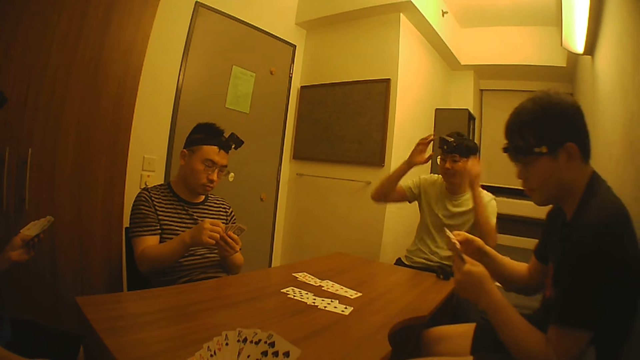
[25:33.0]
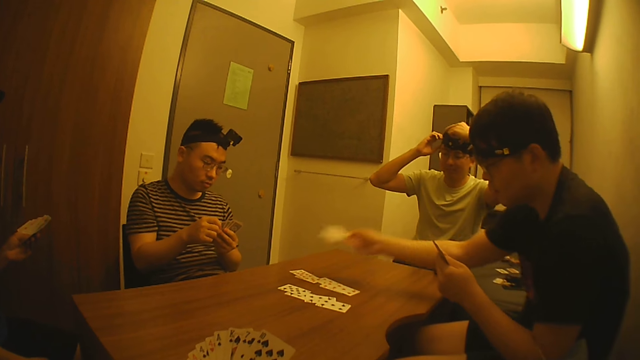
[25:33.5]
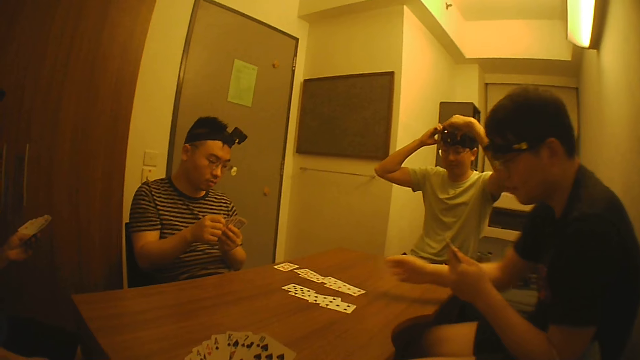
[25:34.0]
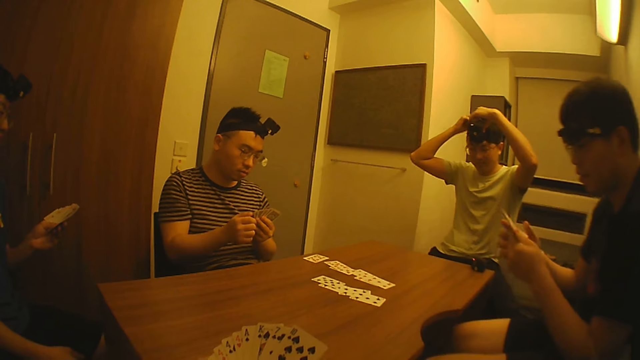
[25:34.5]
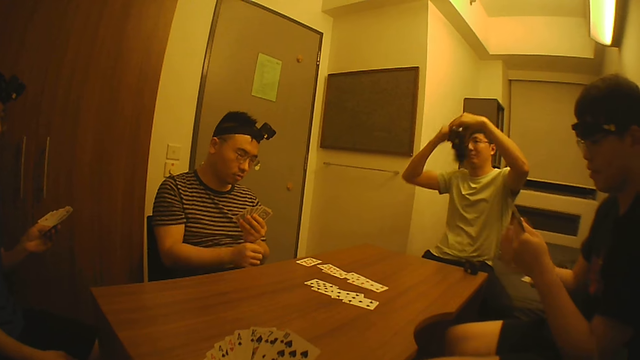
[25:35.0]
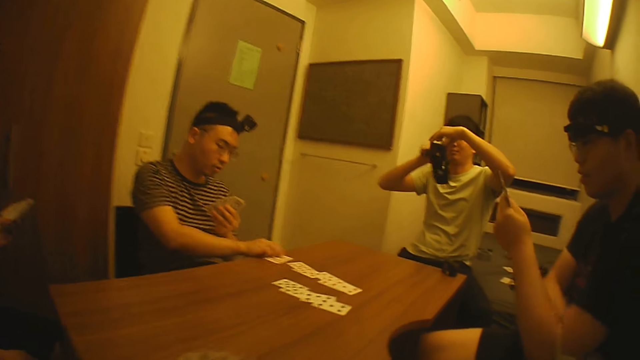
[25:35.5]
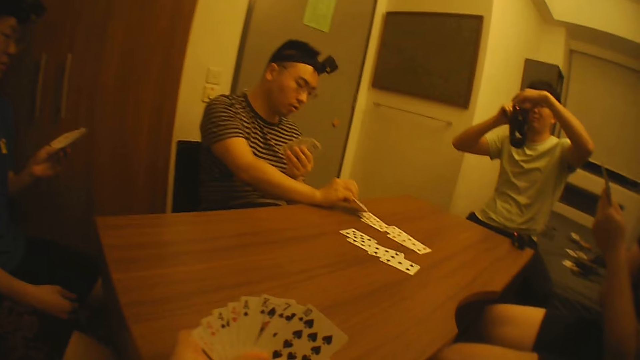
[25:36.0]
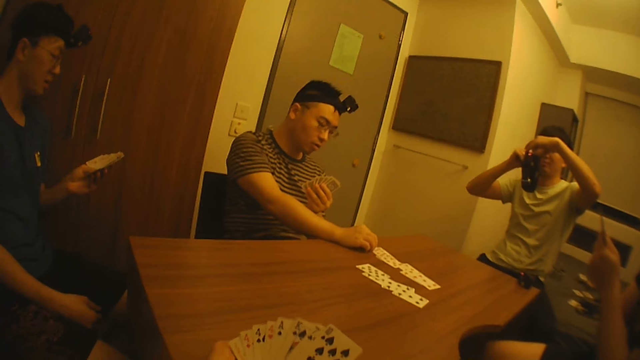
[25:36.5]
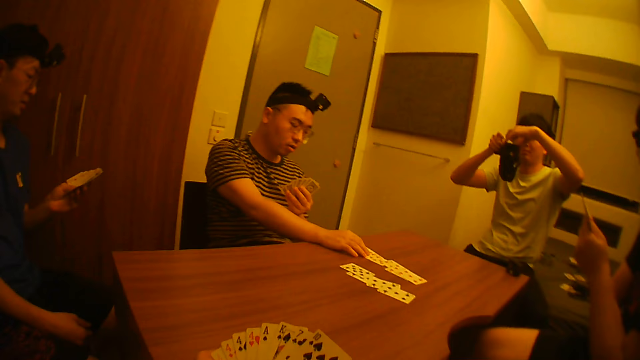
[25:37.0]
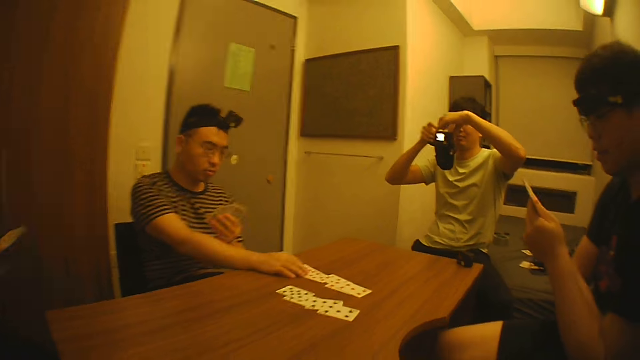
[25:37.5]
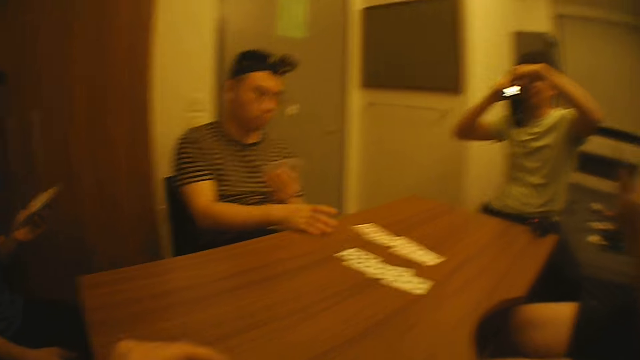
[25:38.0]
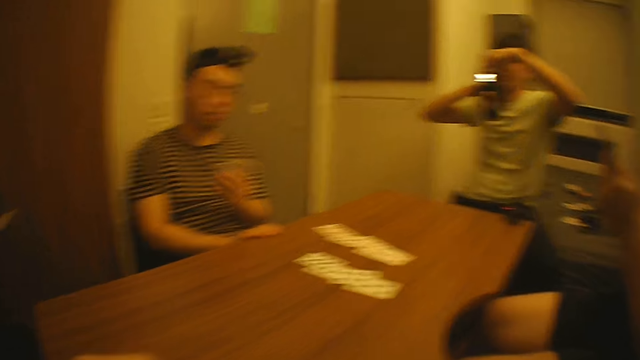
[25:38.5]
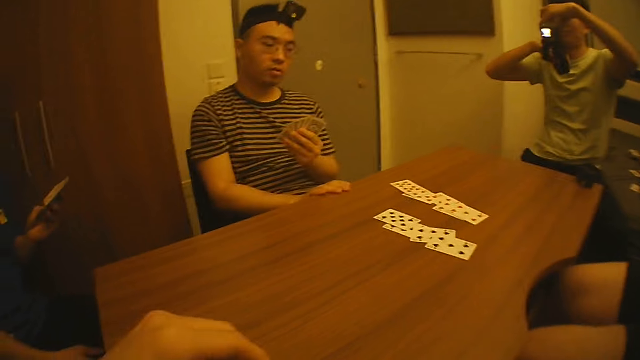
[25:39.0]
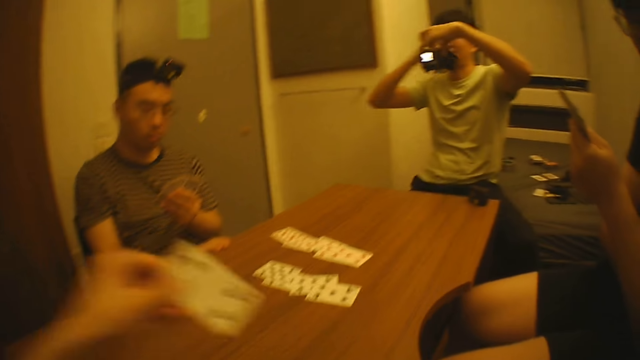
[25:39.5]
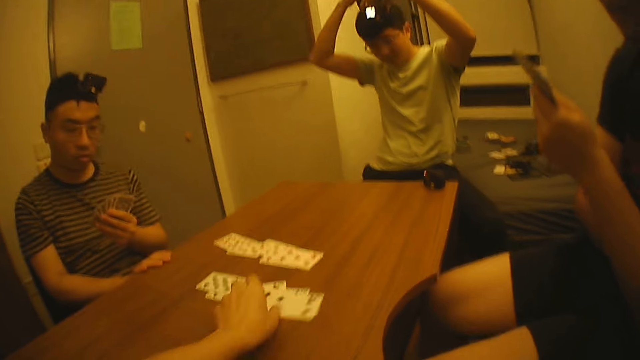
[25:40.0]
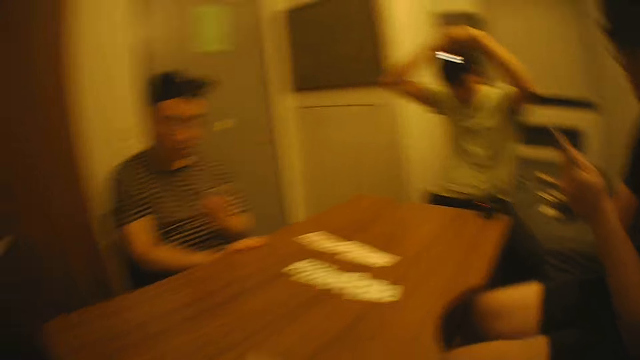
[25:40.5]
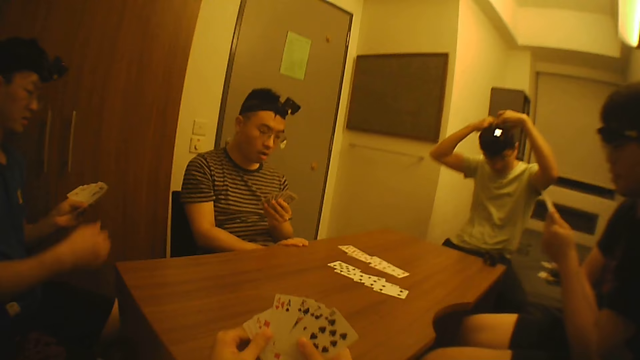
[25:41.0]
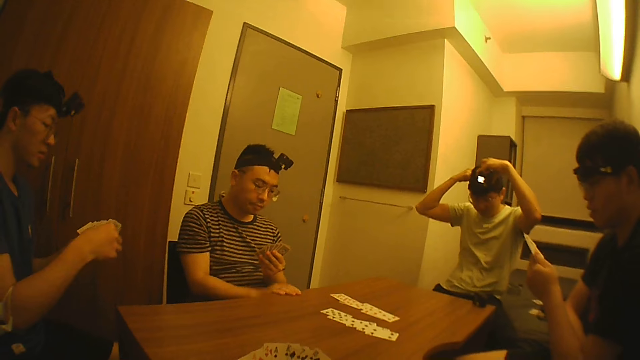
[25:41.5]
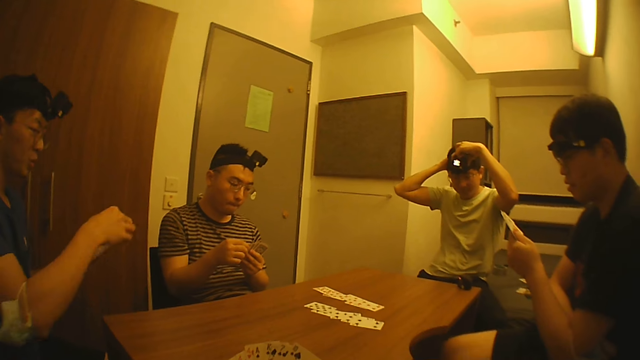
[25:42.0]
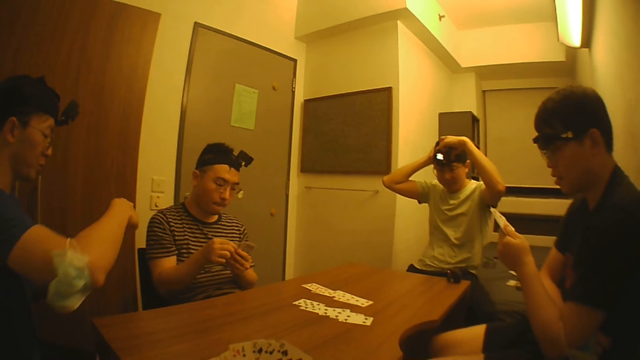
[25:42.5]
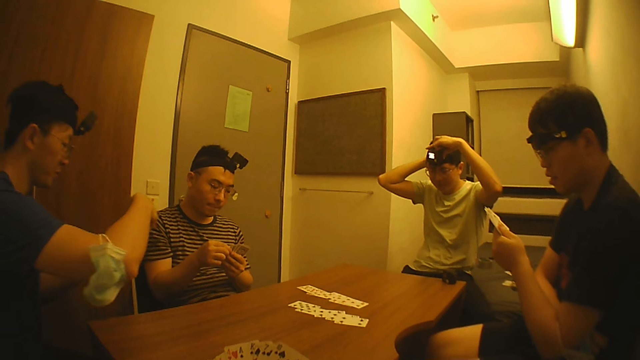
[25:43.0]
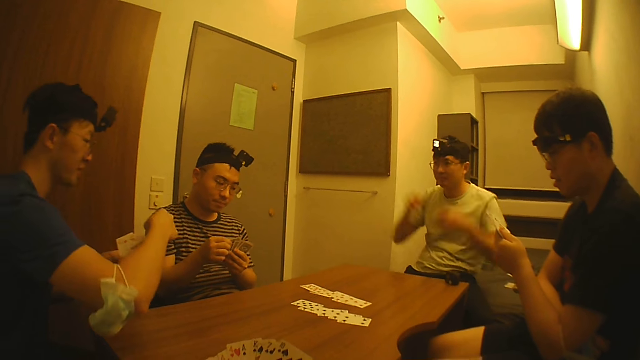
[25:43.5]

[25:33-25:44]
A man picks a card from his left hand with his right hand. Another man removes a camera on his head with both hands. The first man places the card on the table with his right hand. A third man adjusts the card on the table with his right hand. The second man operates the camera in his left hand with his right hand. The camera wearer picks a card from his right hand with his left hand. He places the card on the table with his left hand. The second man wears the camera on his head with both hands. The camera wearer adjusts the cards in his right hand with his left hand. The third man adjusts the cards in his left hand with his left hand.

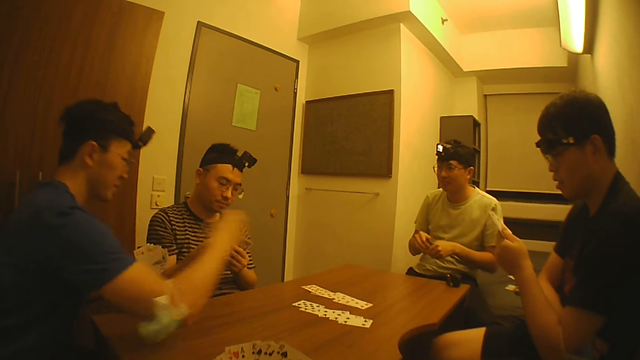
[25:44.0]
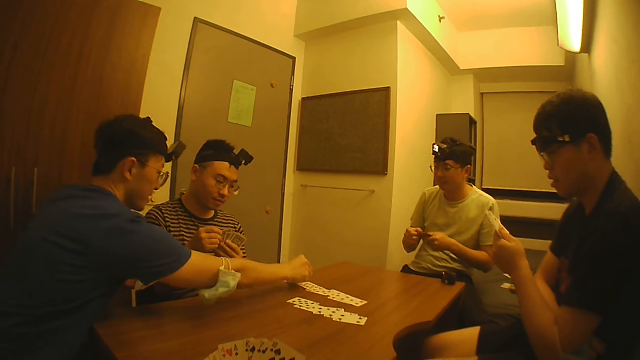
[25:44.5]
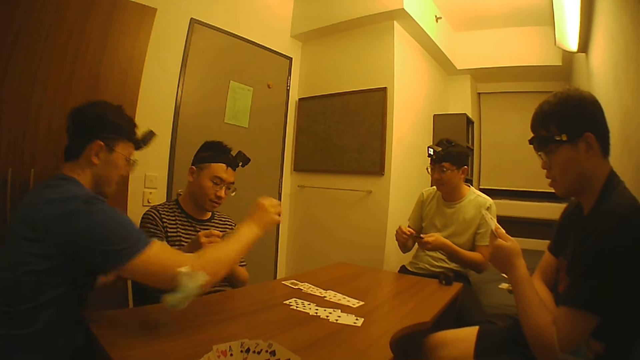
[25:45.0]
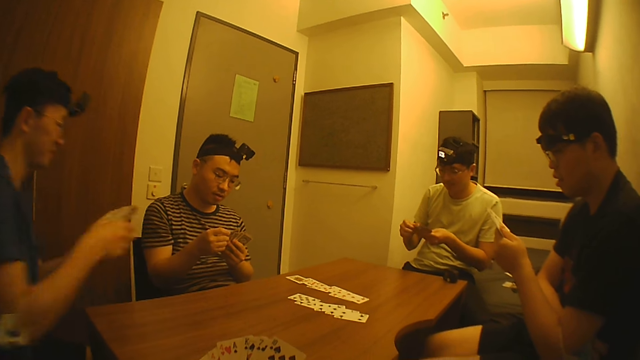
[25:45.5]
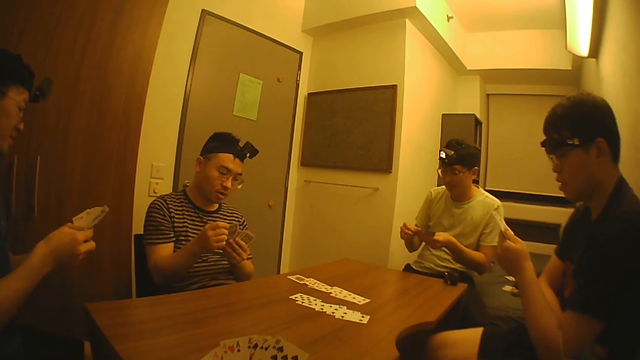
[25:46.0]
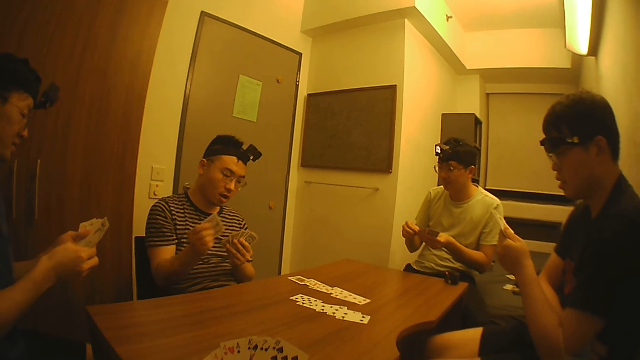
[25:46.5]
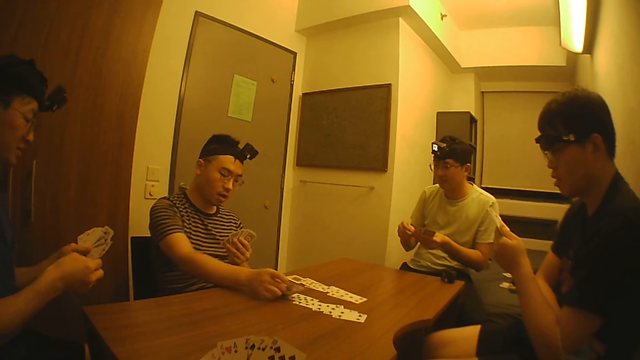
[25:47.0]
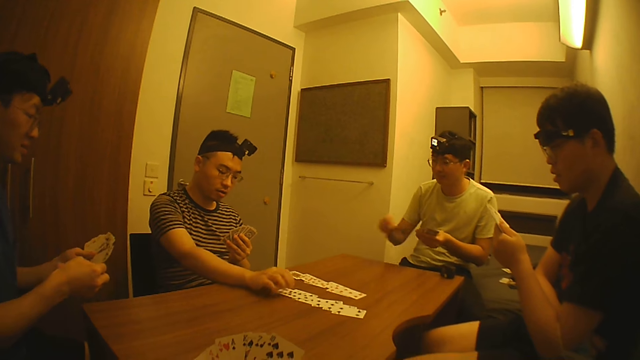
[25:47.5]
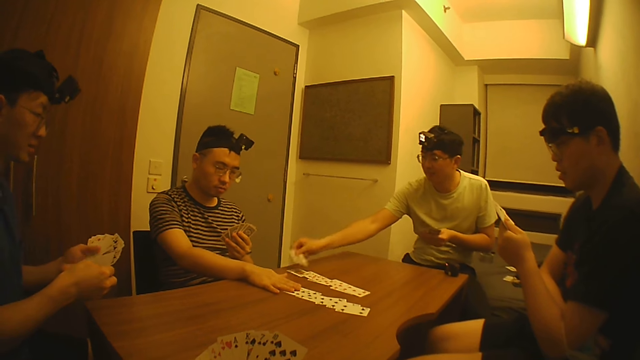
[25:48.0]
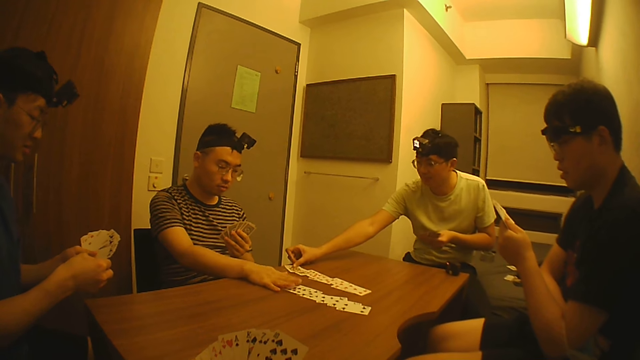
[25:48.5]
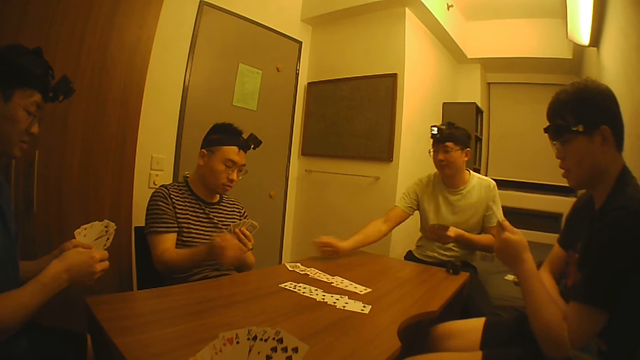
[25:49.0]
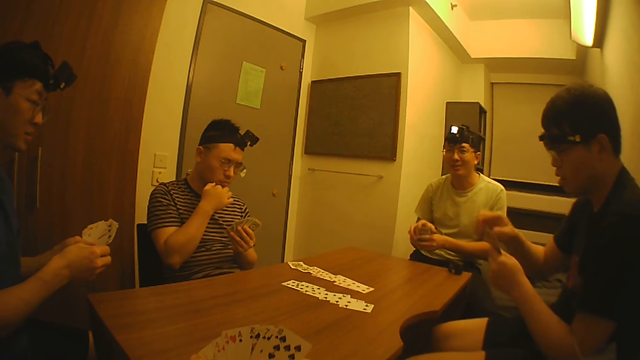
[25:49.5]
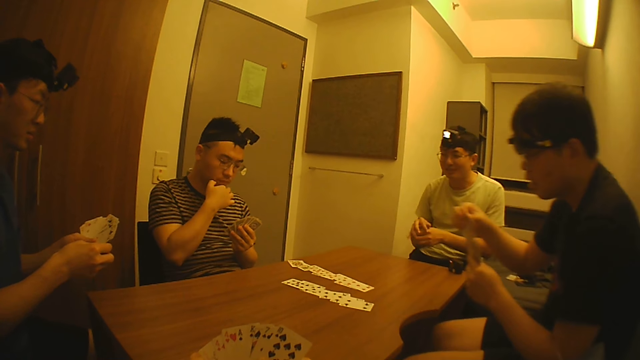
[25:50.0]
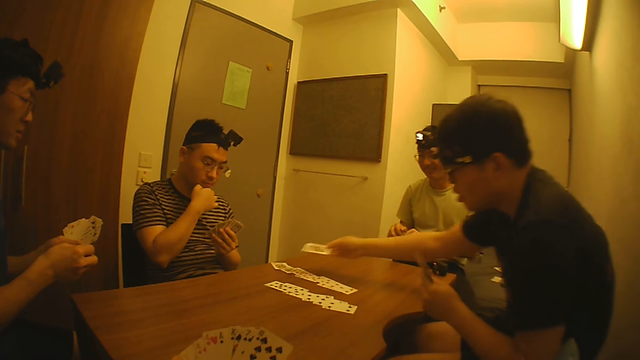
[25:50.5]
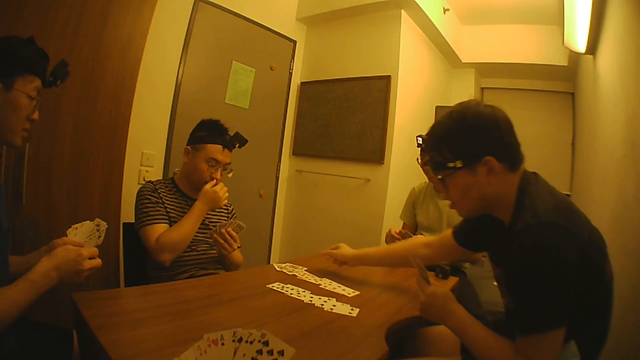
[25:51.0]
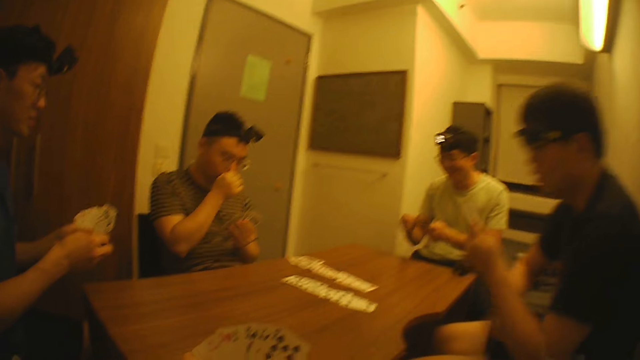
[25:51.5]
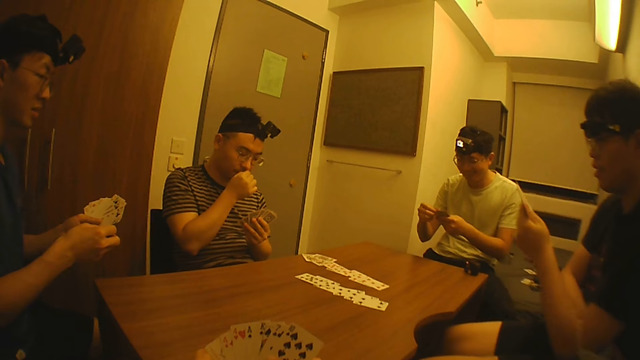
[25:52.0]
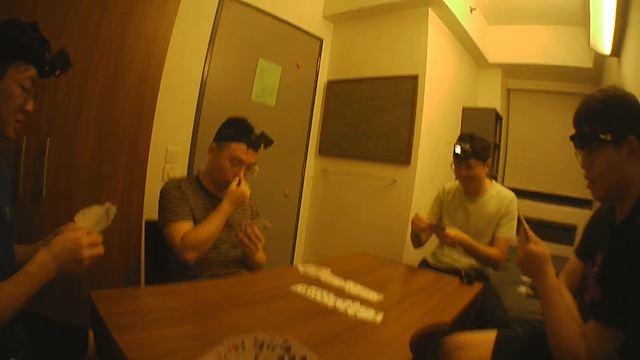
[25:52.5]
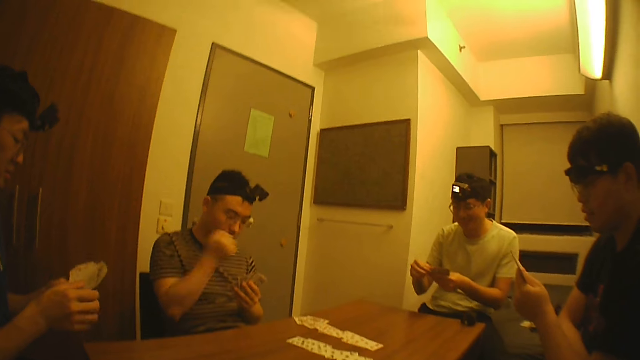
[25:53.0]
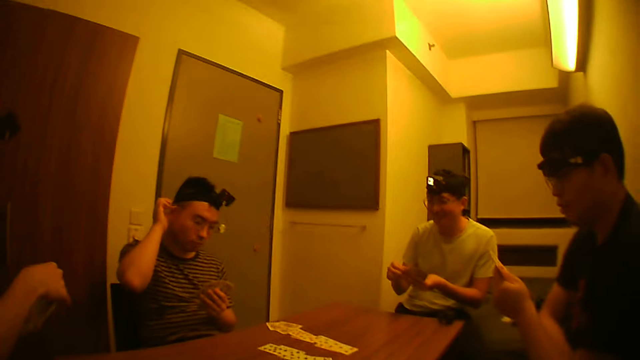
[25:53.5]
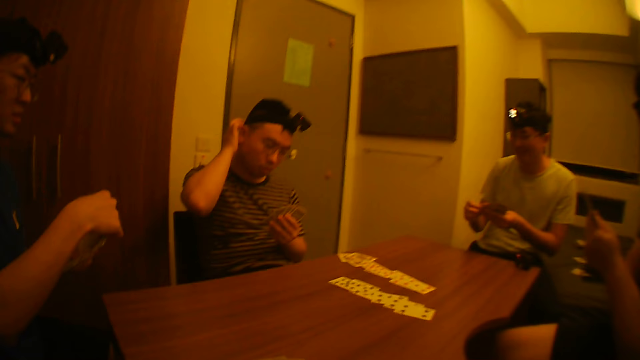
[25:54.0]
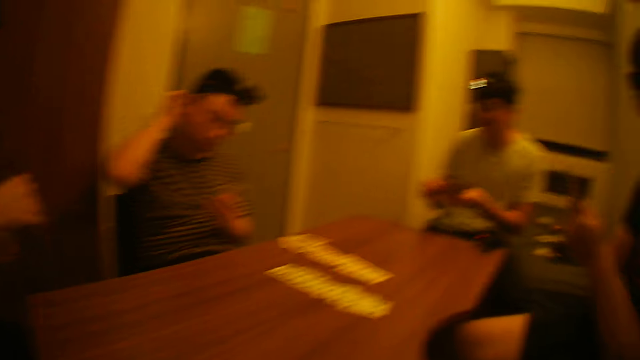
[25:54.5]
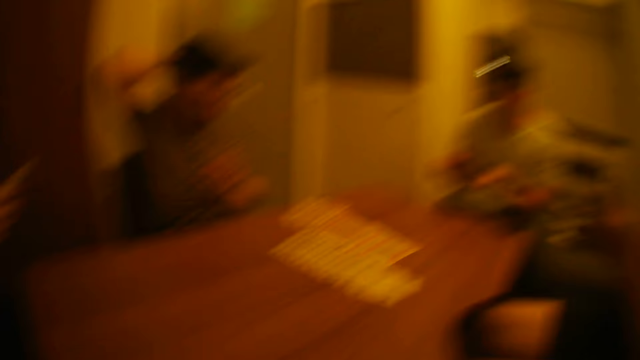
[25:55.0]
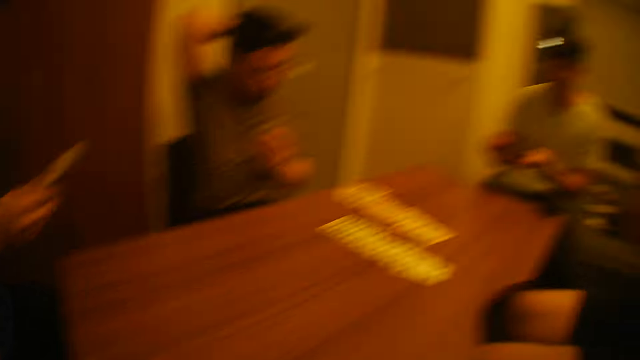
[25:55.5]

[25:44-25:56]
A man adjusts the cards in his left hand with both hands. Another man picks a card from his left hand with his right hand and places the card on the table with his right hand. The second man adjusts the cards in his left hand with his right hand. A third man picks a card from his left hand with his right hand, places the card on the table with his right hand, and places his right hand on the card on the table. The first man picks a card from his left hand with his right hand, places the card on the table with his right hand, and adjusts the cards in his left hand with both hands. A fourth man picks a card from his left hand with his right hand and places the card on the table with his right hand. The camera wearer converses with the first man.
